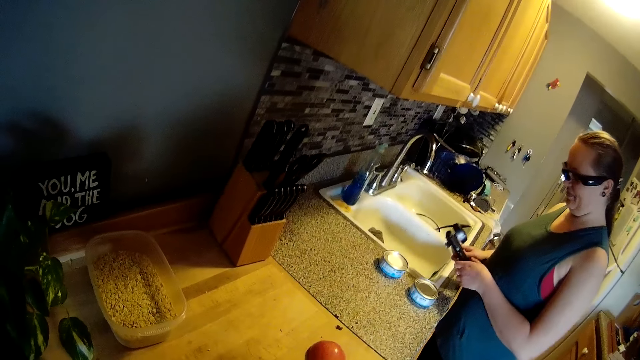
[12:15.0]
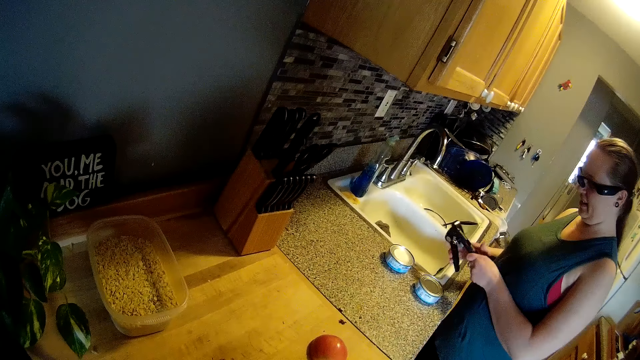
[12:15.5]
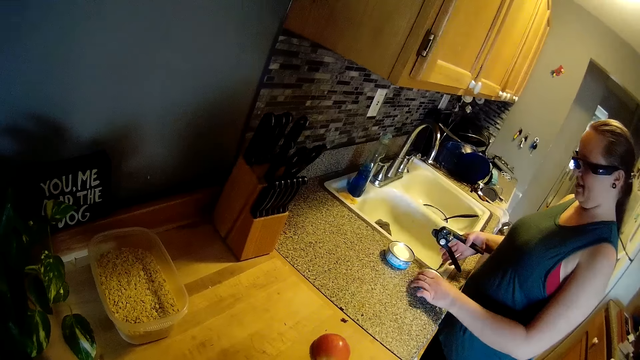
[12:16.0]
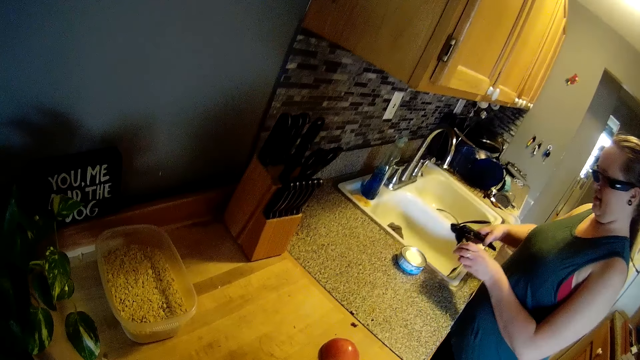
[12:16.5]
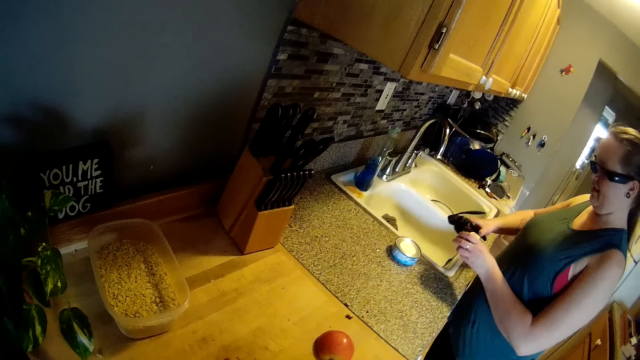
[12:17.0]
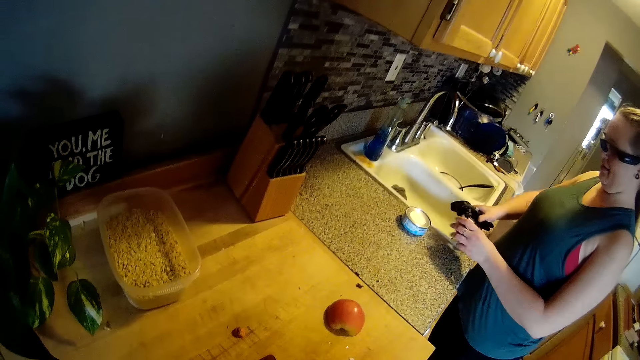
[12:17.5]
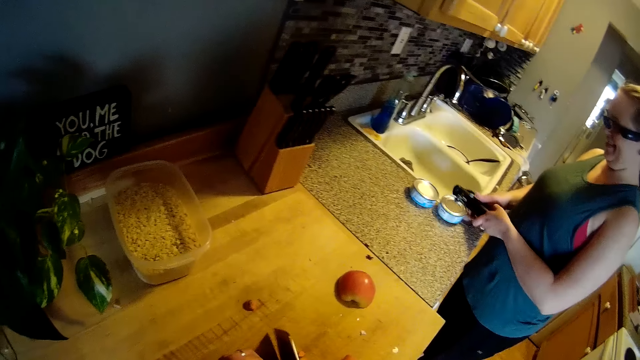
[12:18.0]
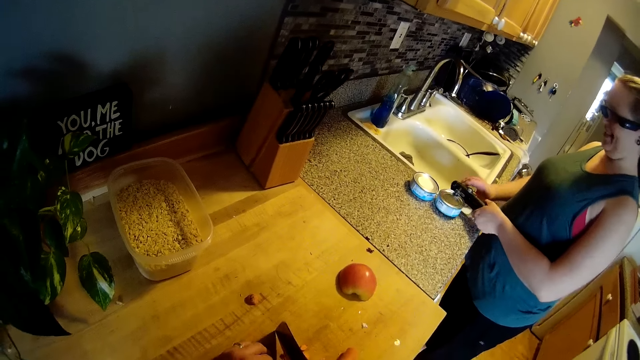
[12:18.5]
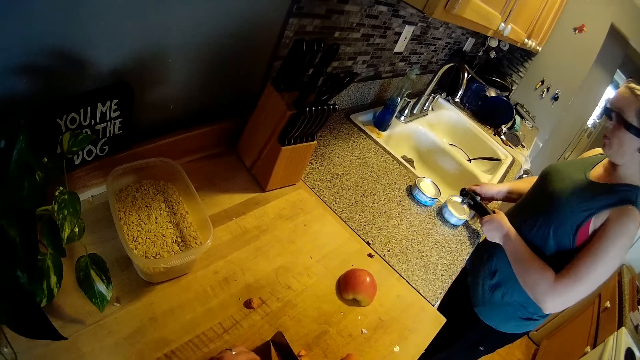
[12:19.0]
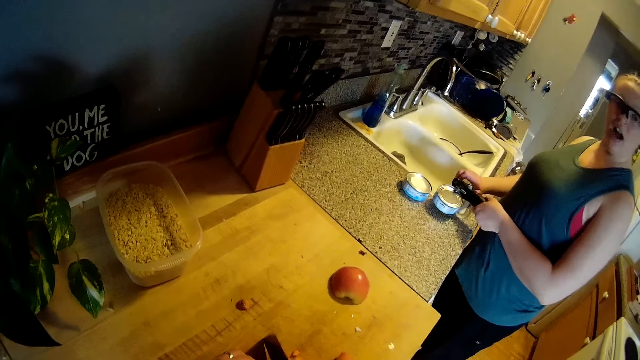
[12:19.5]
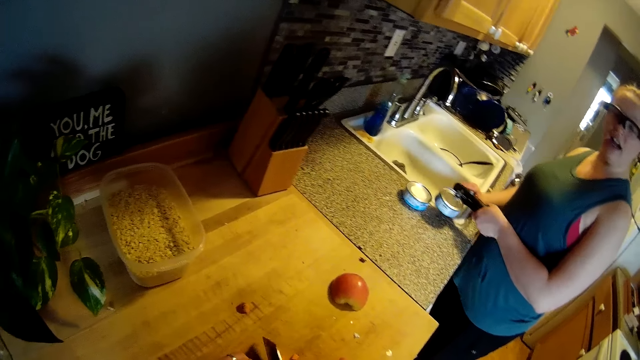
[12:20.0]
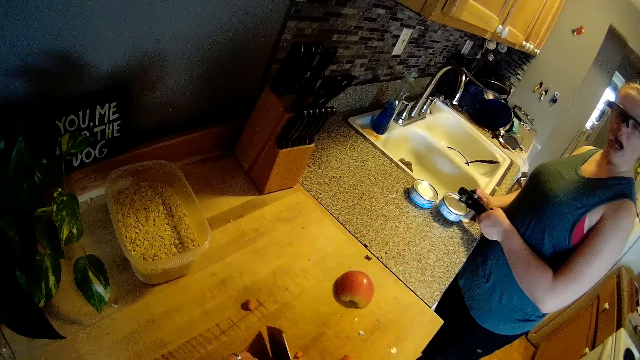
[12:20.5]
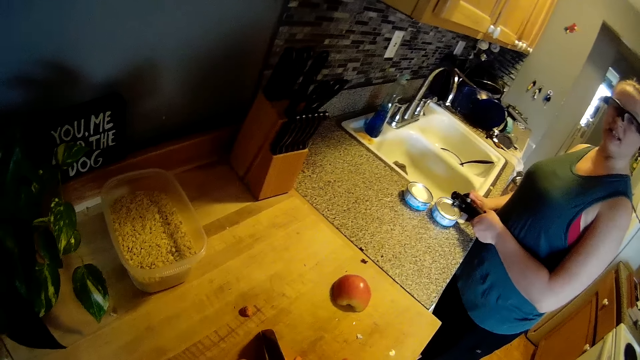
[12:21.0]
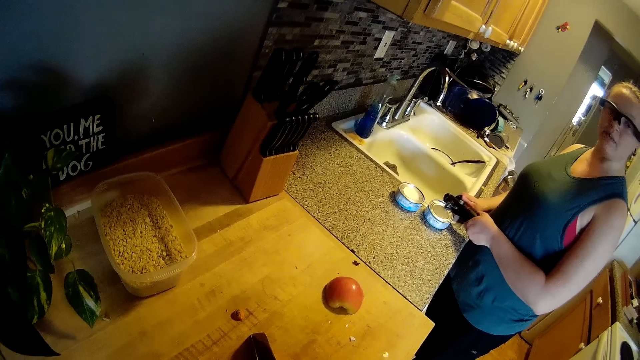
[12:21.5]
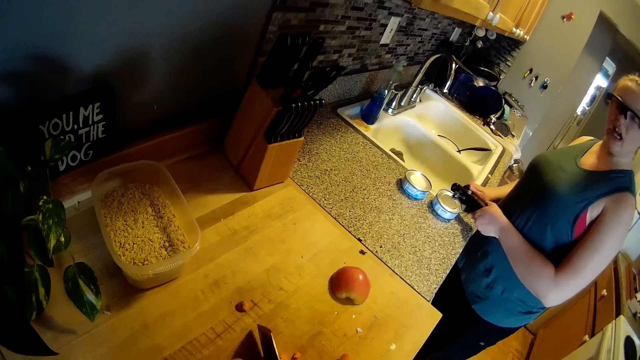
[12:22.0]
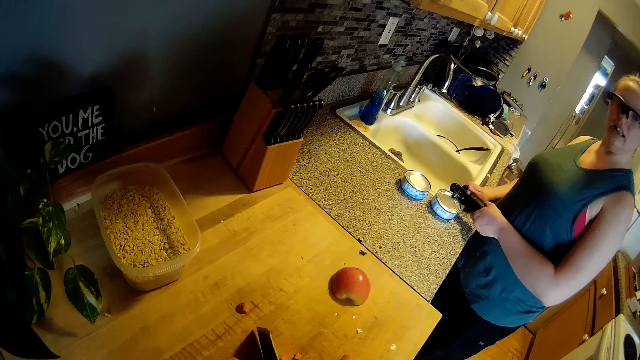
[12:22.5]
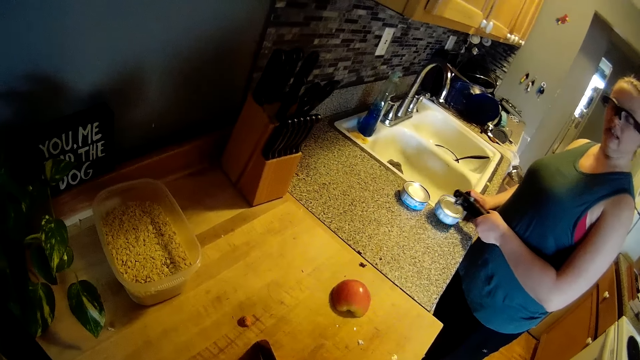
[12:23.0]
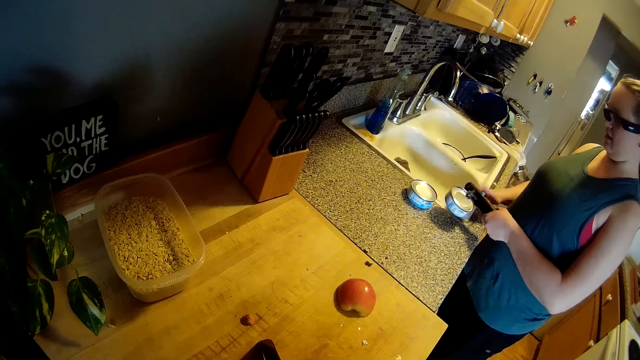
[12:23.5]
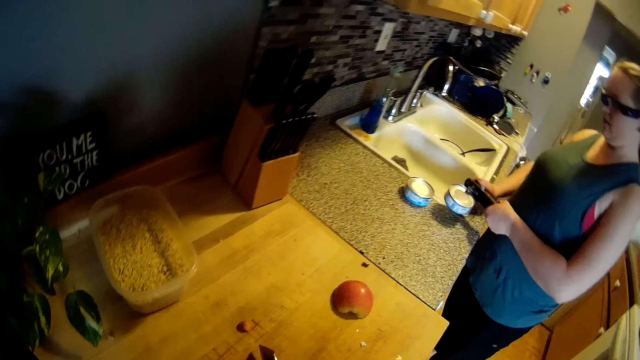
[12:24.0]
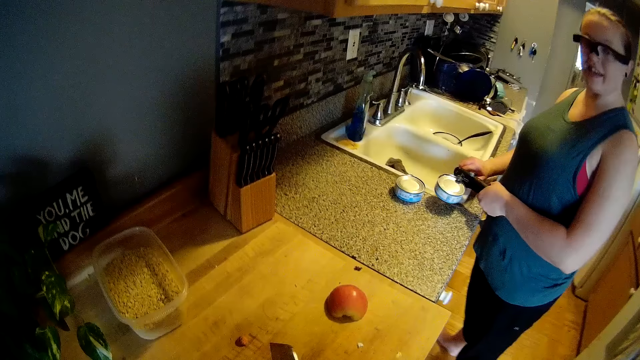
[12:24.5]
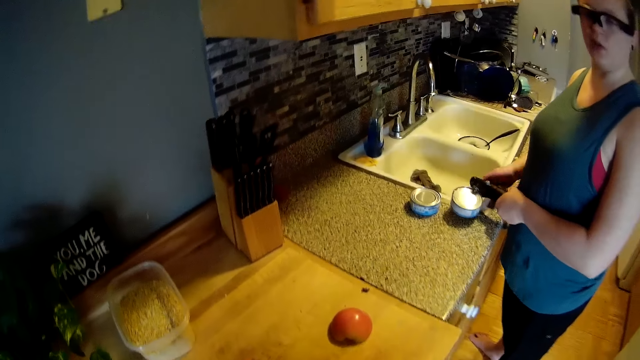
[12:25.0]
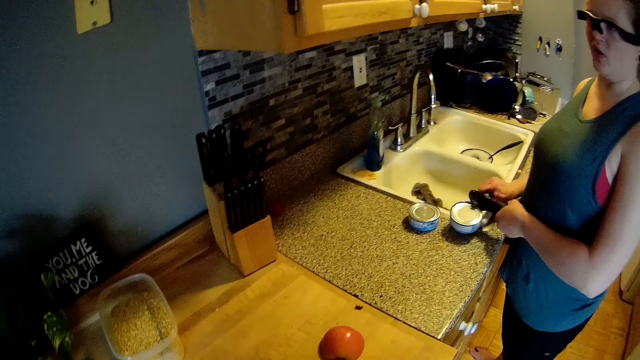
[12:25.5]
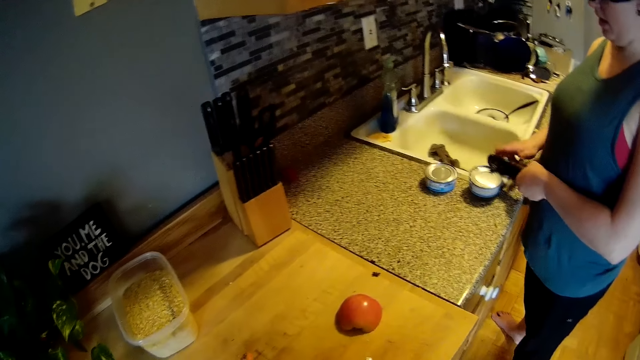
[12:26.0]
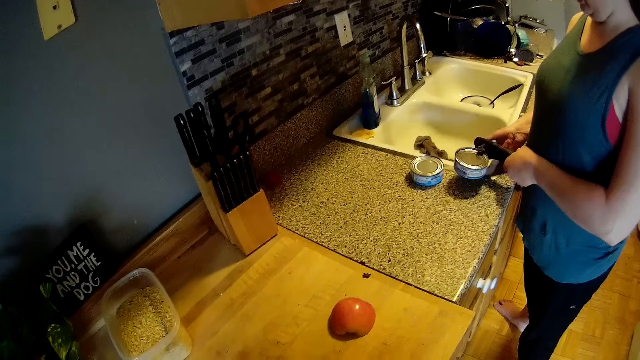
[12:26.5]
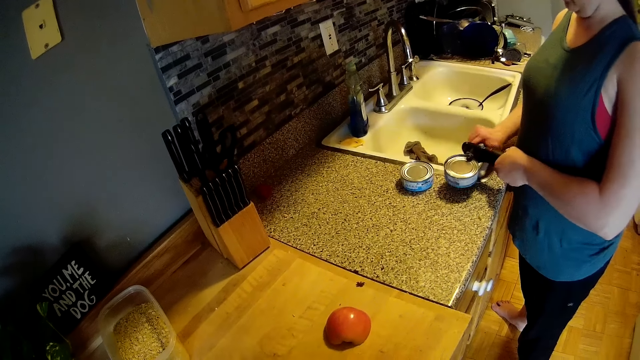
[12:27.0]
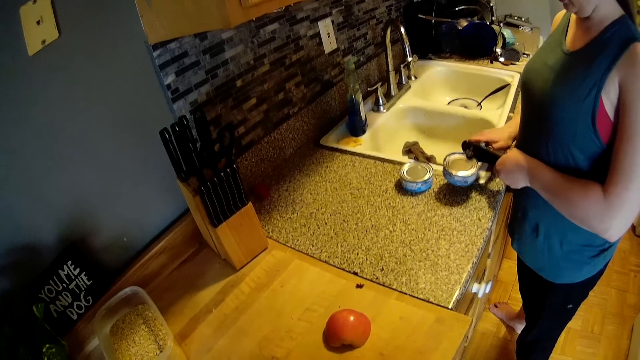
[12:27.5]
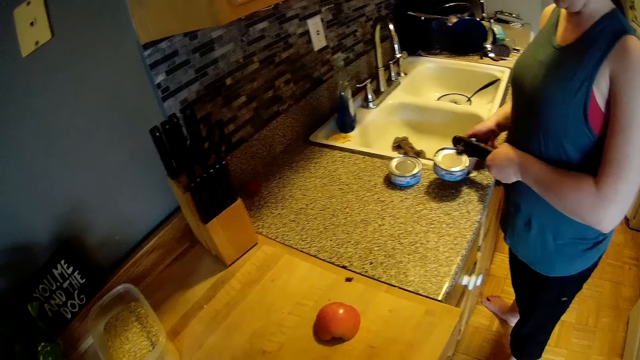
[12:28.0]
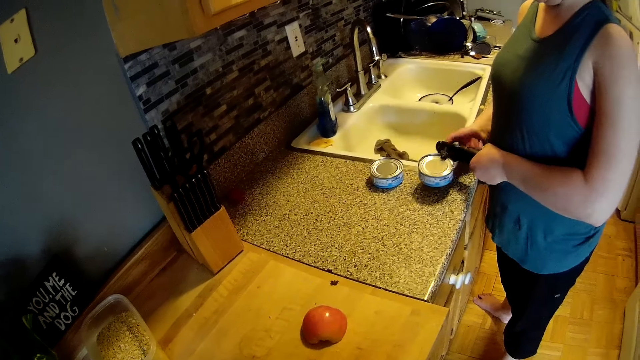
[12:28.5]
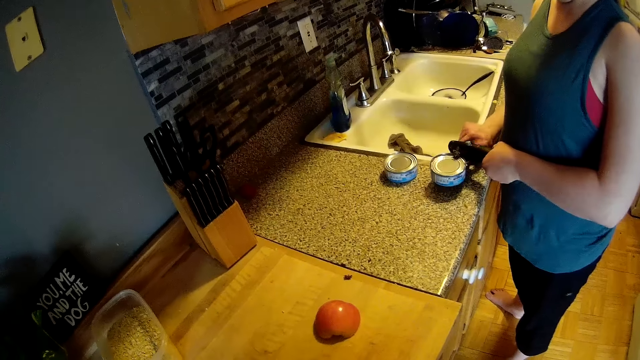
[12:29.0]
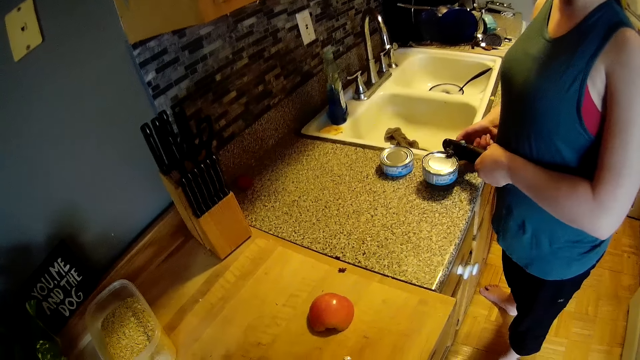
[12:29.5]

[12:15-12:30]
The woman passes a can opener in her left hand to her right hand. The camera wearer converses with the woman. The woman opens the can of tuna with the can opener in both hands.

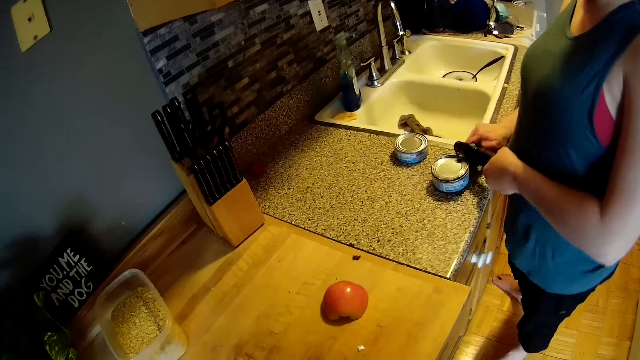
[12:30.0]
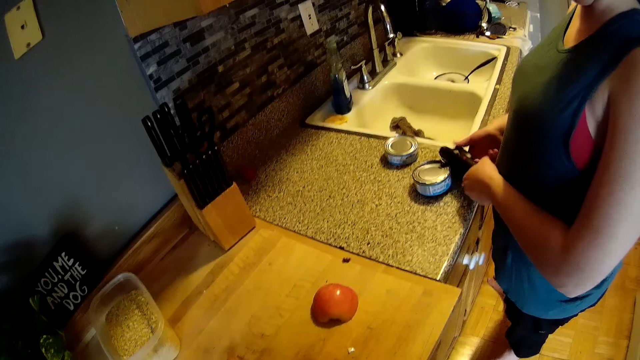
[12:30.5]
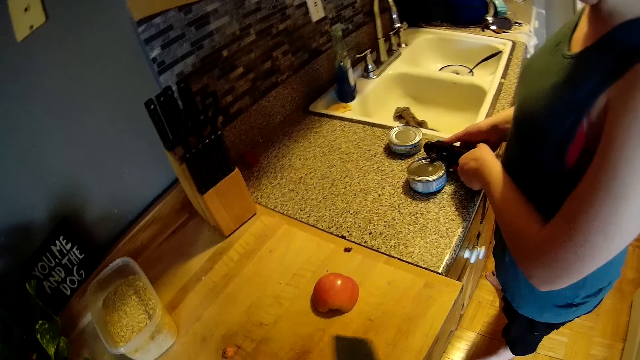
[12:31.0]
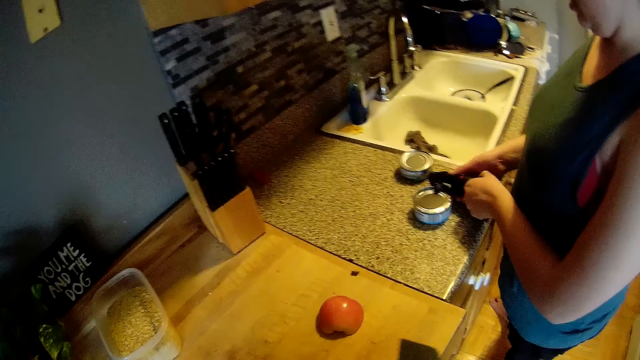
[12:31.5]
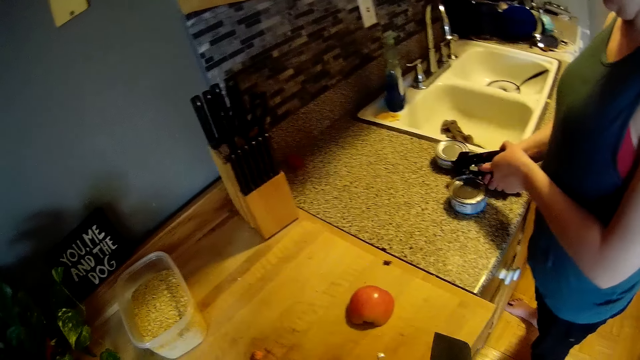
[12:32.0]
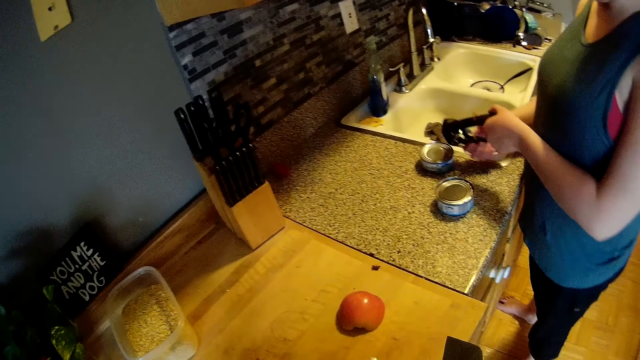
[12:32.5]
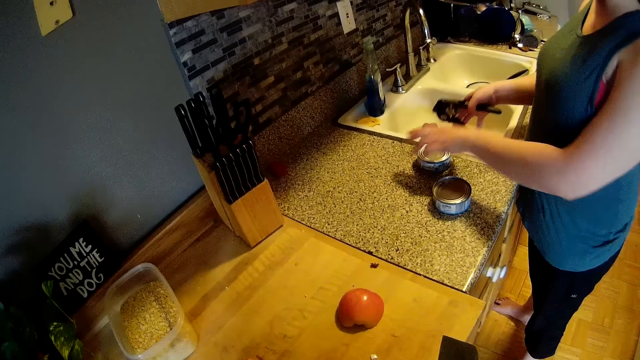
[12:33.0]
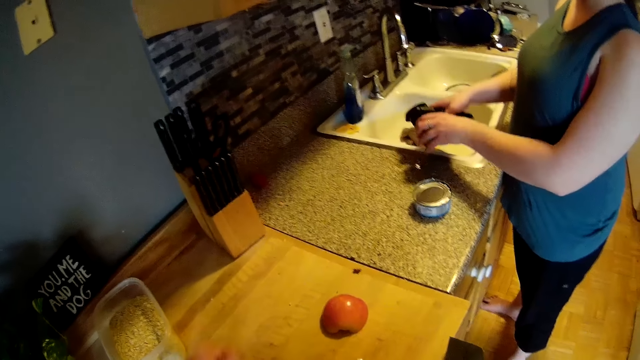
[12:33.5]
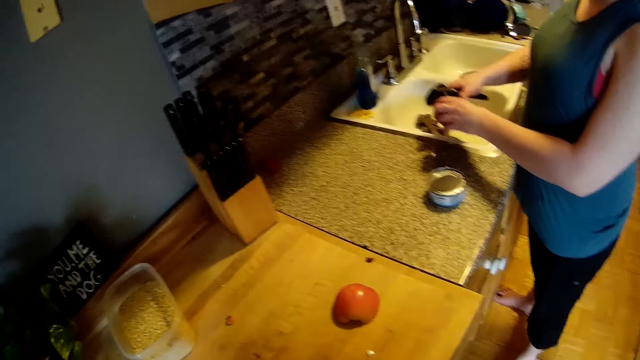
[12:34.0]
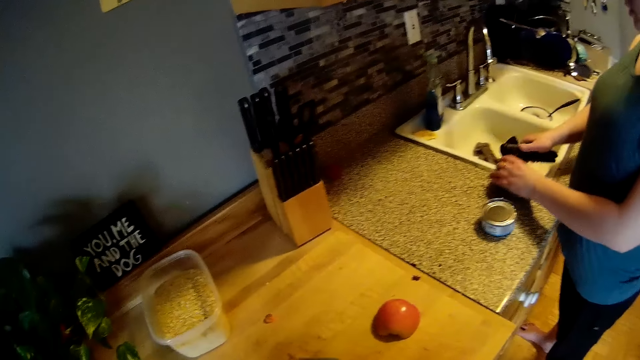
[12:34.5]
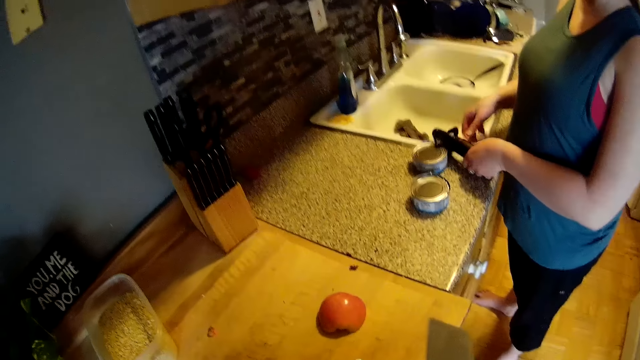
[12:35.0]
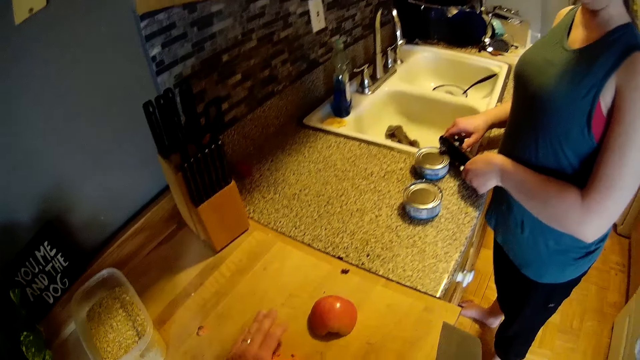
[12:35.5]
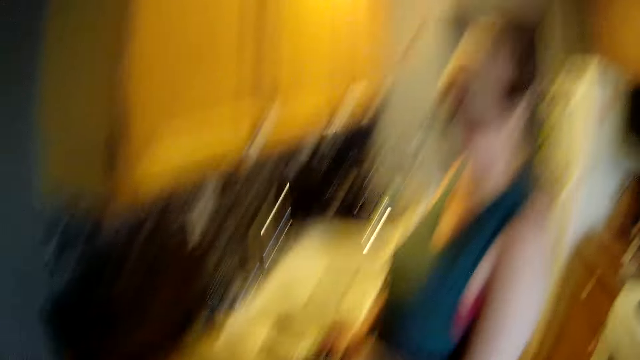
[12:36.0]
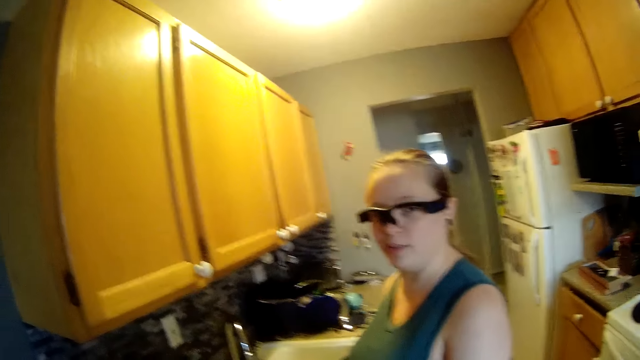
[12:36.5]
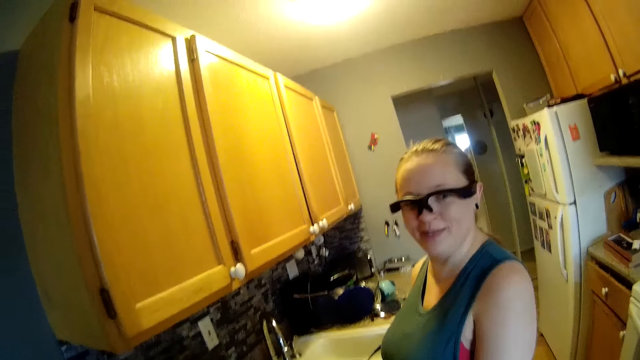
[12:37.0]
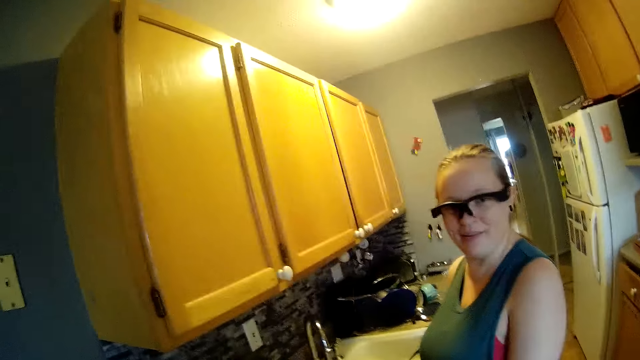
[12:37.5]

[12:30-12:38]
The woman opens the can of tuna with the can opener in both hands.
